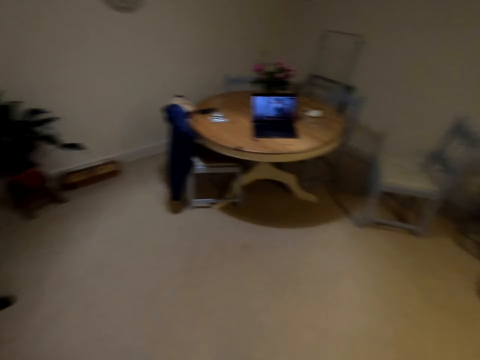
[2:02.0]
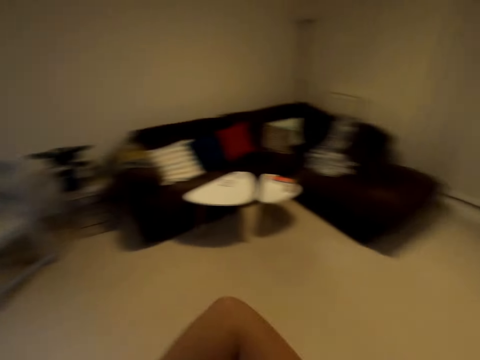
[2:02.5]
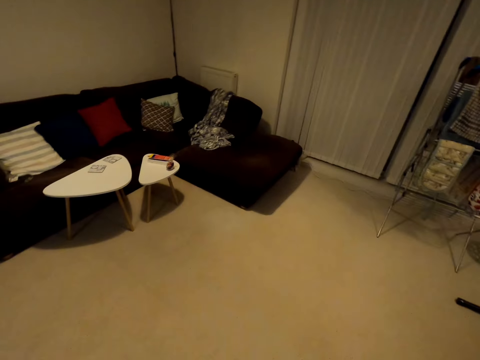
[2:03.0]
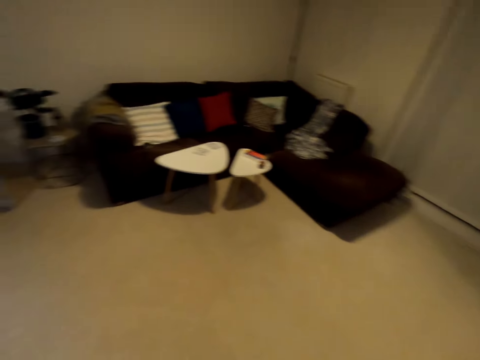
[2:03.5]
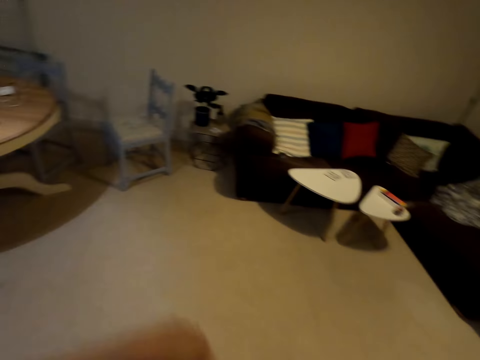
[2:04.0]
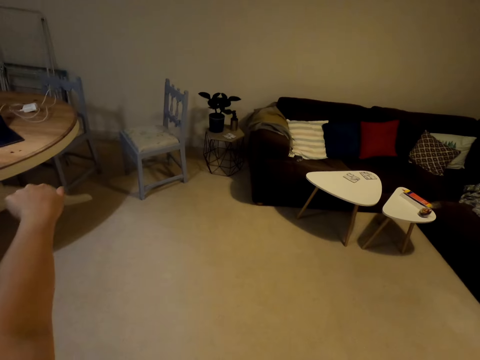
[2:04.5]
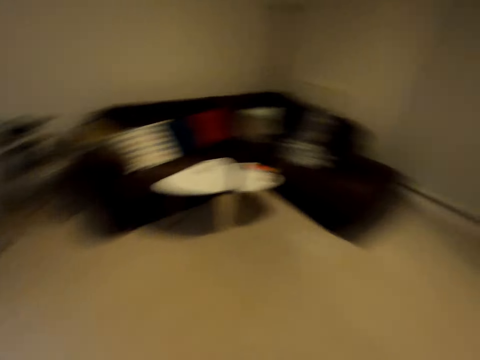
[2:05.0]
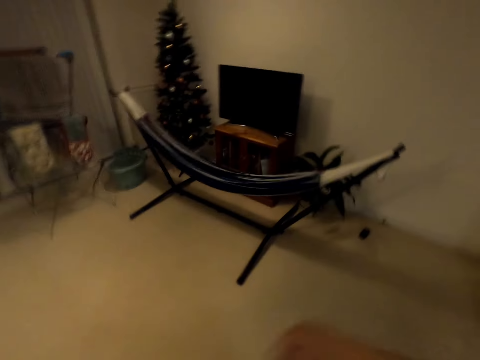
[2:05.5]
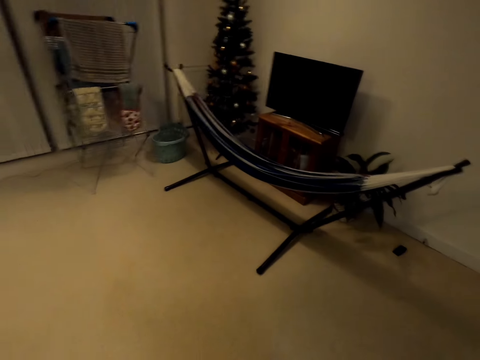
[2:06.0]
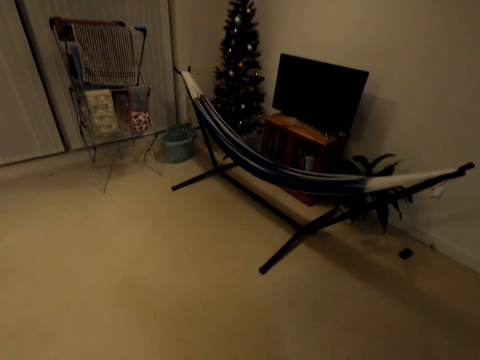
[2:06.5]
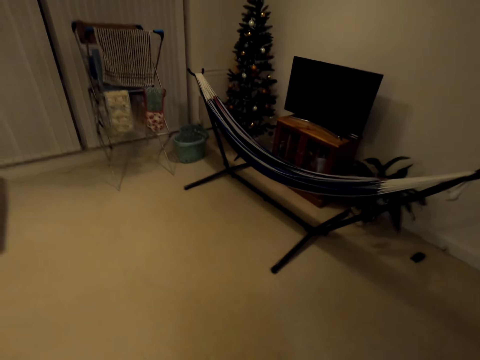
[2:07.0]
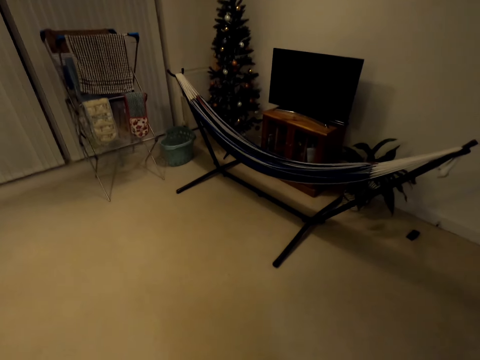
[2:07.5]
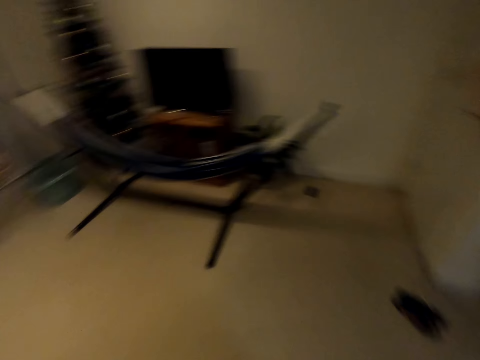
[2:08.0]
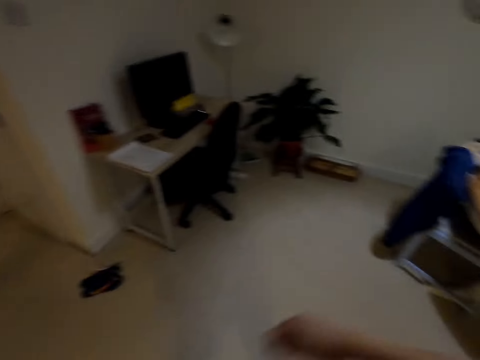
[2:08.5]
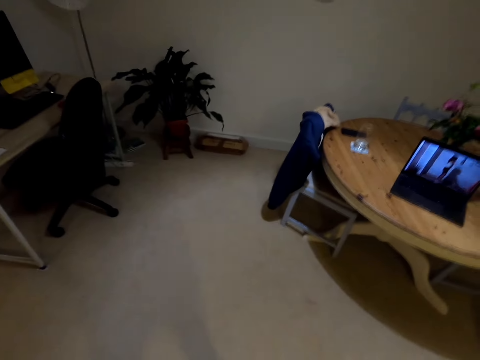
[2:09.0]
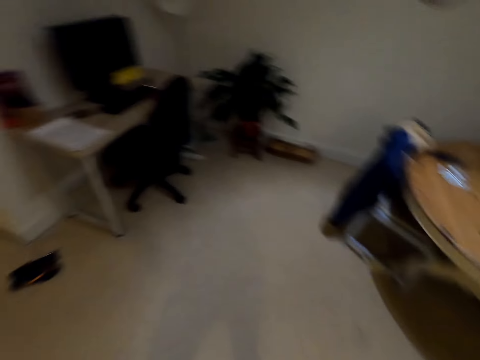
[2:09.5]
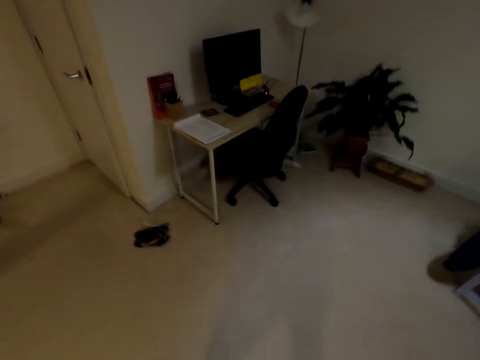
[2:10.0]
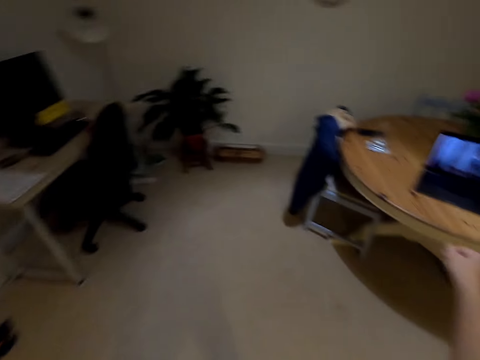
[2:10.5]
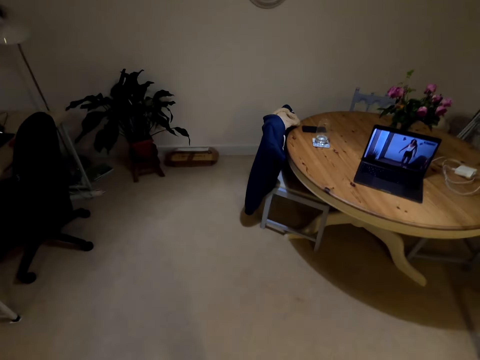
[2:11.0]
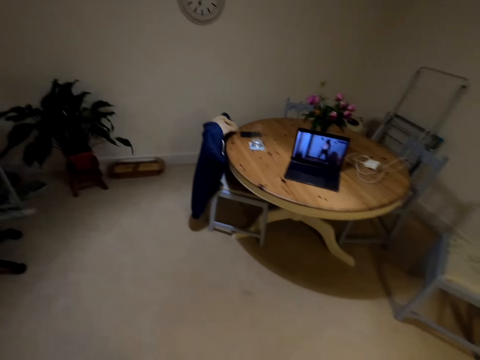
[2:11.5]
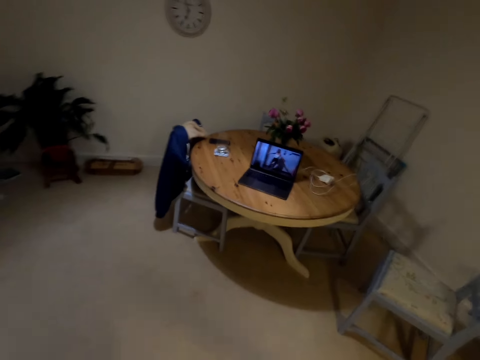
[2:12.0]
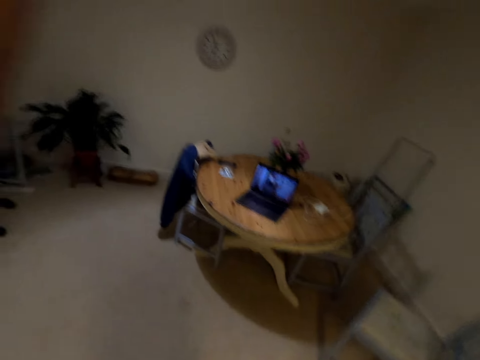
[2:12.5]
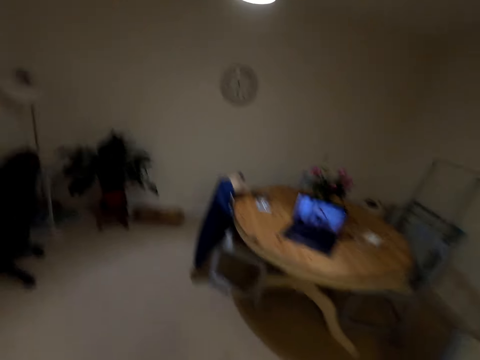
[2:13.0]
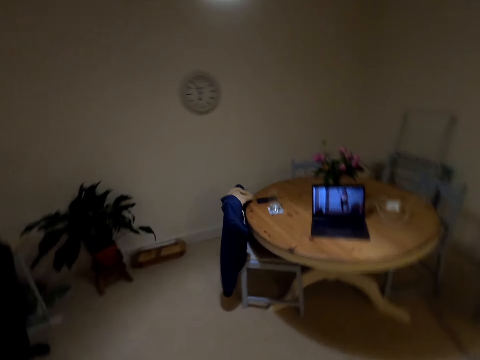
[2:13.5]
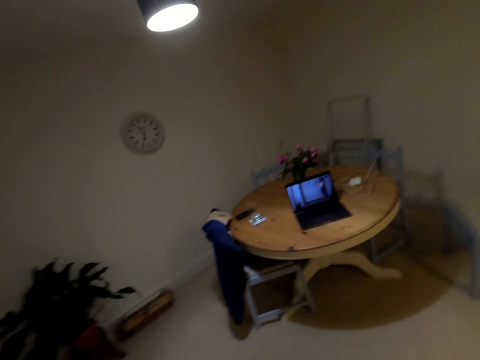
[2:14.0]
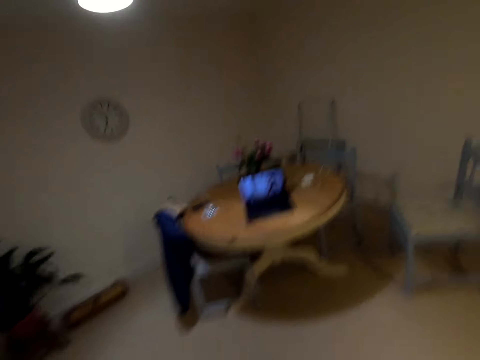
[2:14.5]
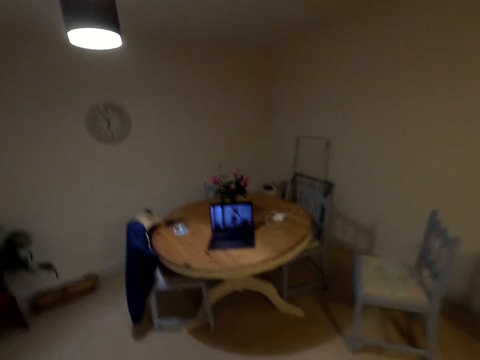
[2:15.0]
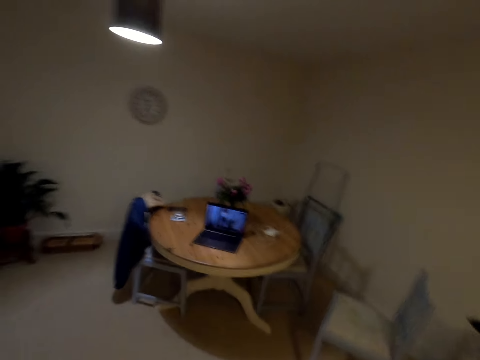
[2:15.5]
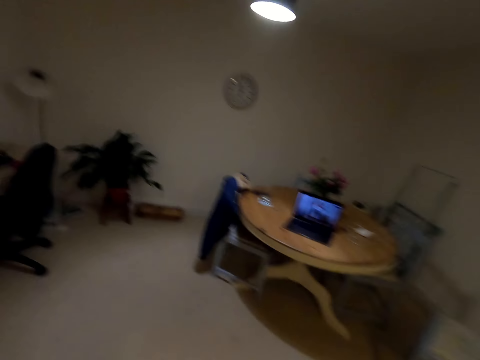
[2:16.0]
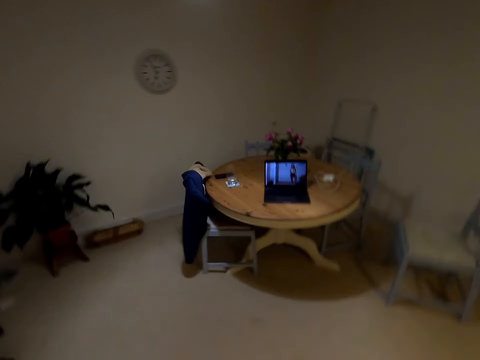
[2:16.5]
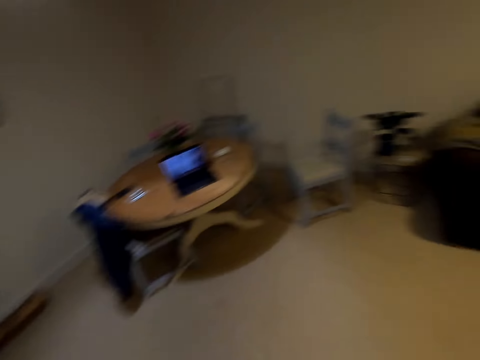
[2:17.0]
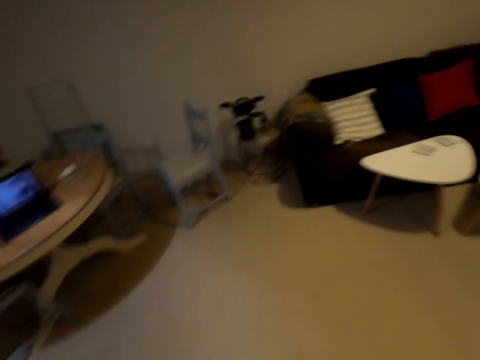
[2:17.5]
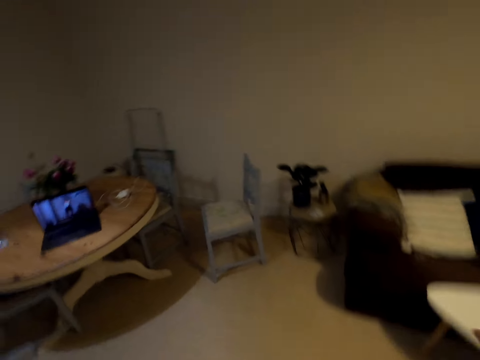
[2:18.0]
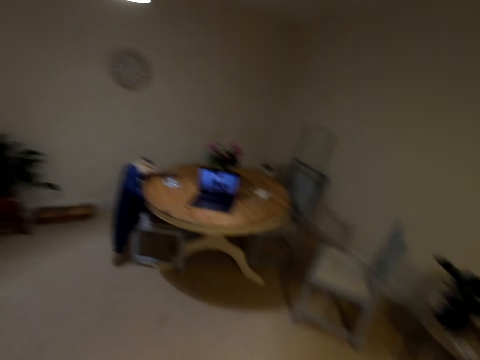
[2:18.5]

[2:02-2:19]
The camera wearer turns around. They look around. They look behind the camera. They move to the center. They dance in the house. They move to the right side. They move to the left side. They move to the right side.

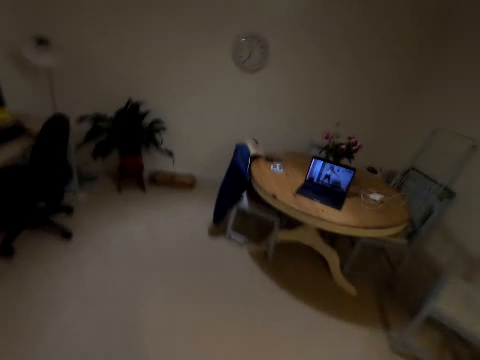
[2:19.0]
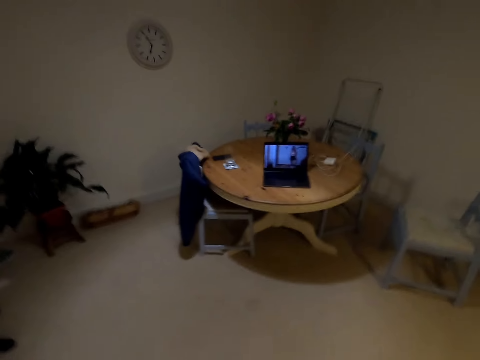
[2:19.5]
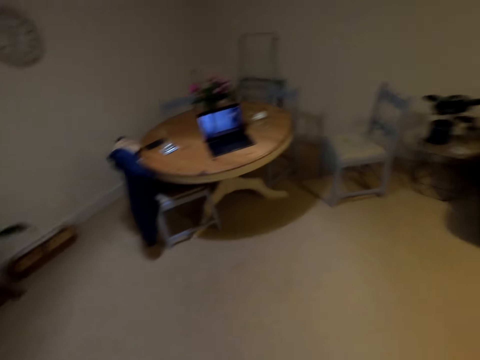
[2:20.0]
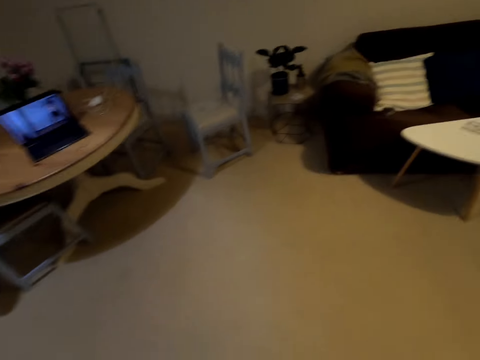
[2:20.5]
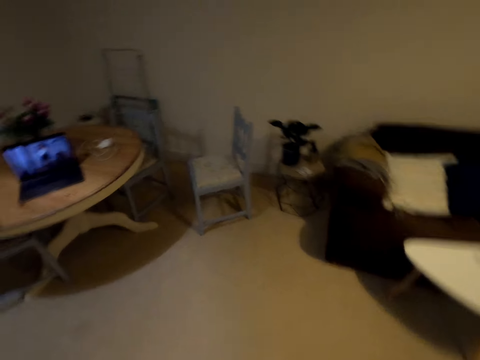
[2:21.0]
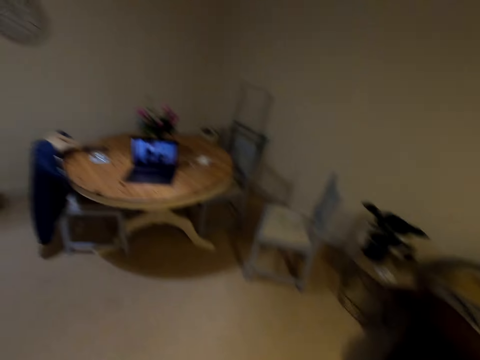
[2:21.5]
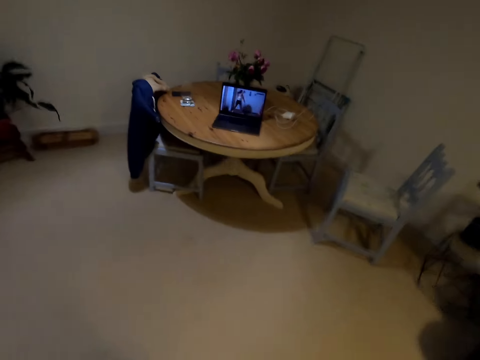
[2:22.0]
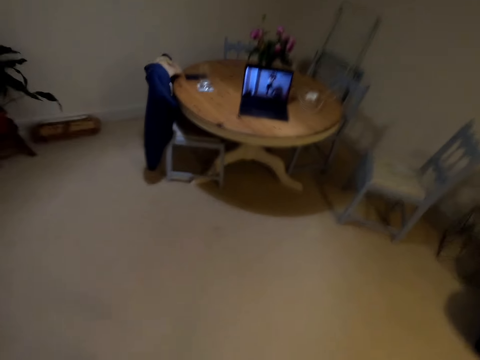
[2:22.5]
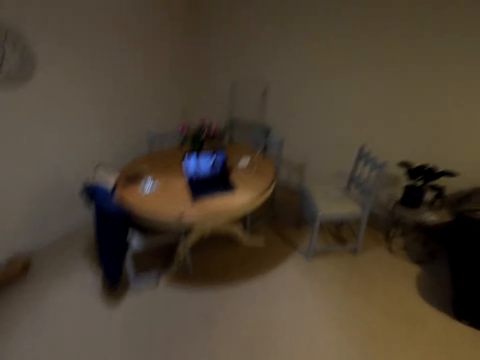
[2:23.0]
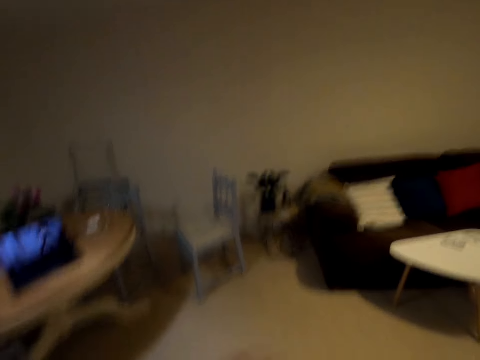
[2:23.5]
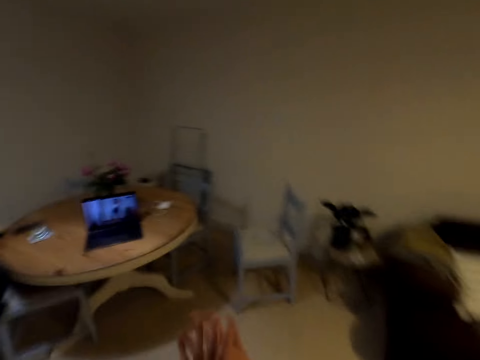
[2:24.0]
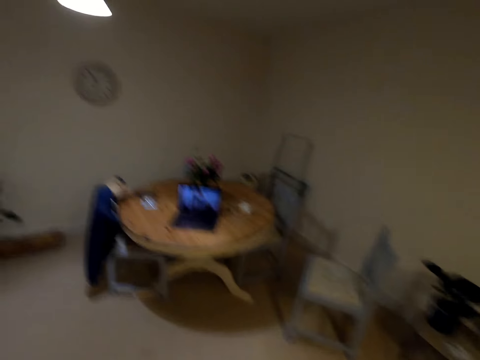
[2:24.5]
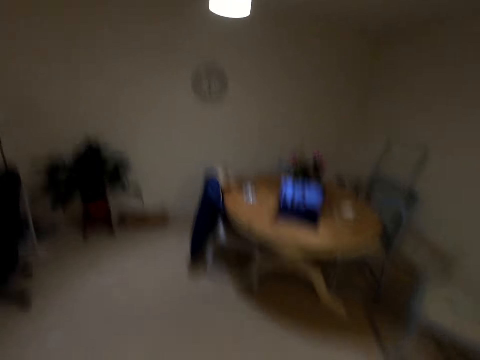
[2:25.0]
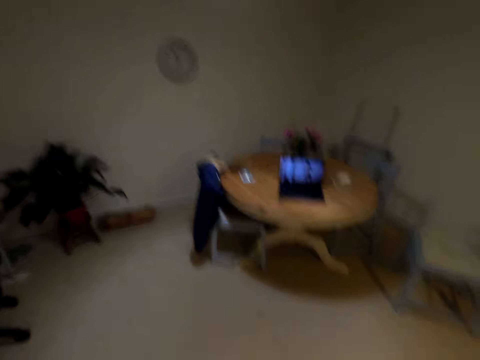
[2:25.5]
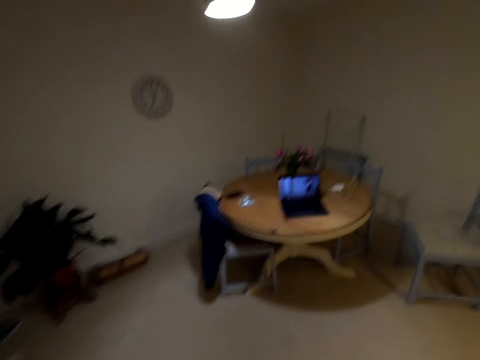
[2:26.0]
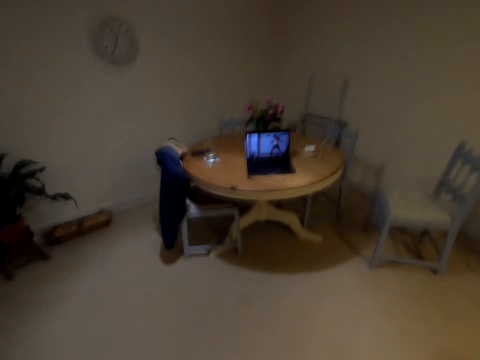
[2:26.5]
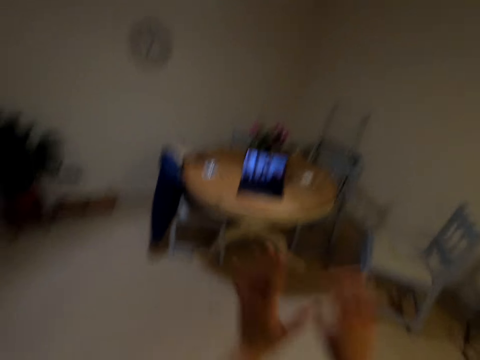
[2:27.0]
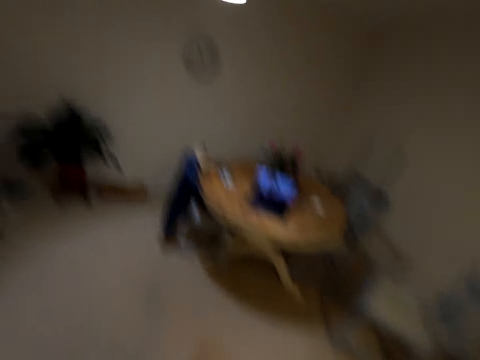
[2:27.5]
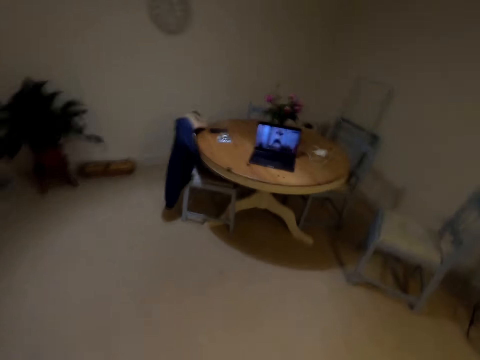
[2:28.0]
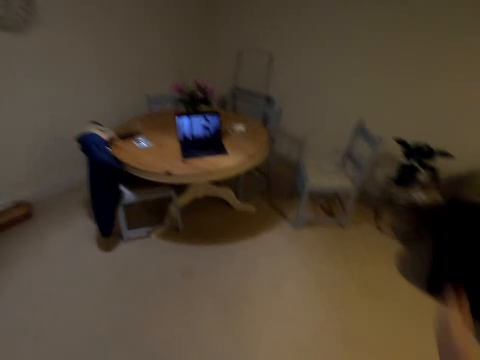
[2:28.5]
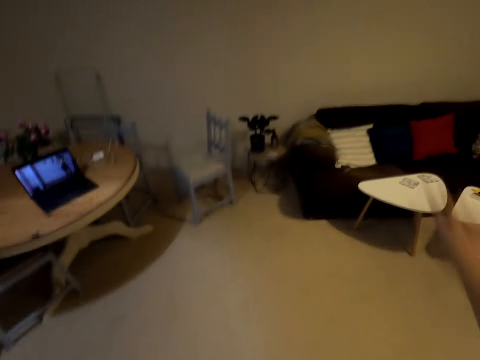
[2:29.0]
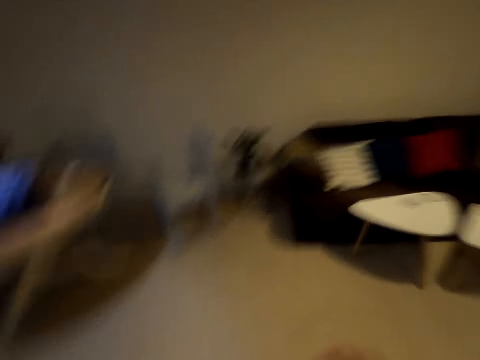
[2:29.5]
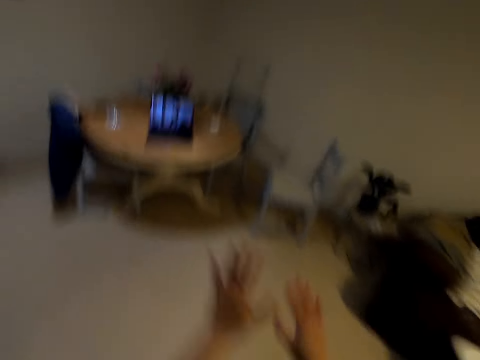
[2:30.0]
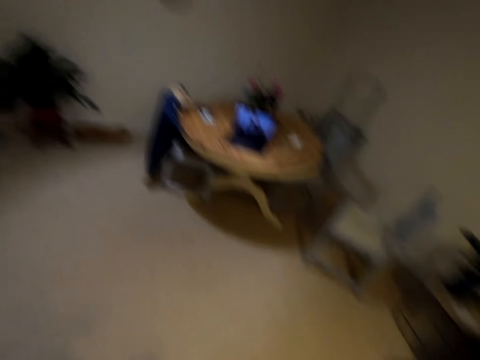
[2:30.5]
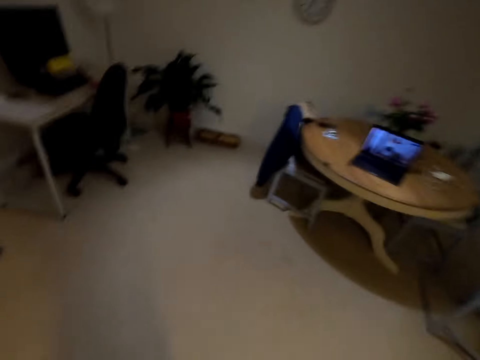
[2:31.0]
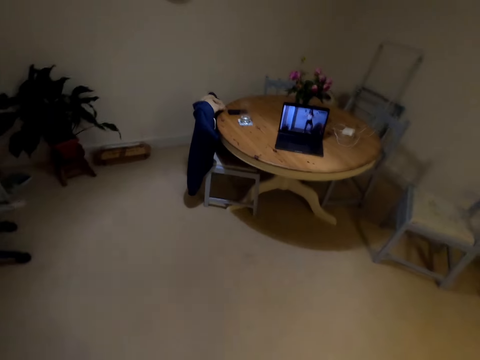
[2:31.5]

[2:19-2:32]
The camera wearer moves to the left side. They move to the right side. They move to the left side. They move to the right side. They move to the center.
